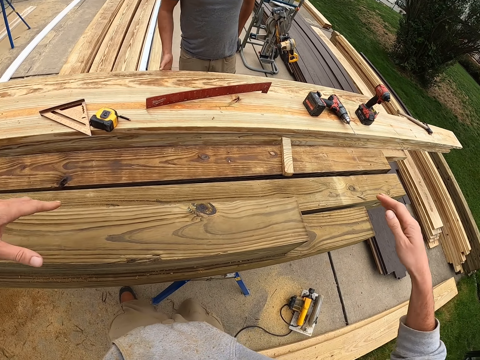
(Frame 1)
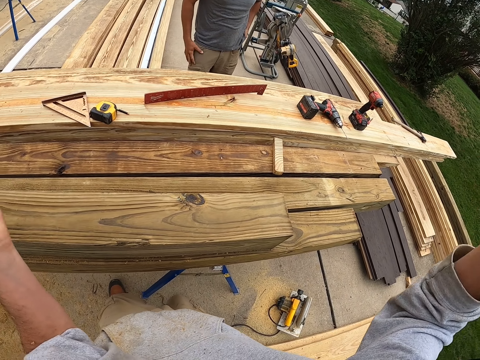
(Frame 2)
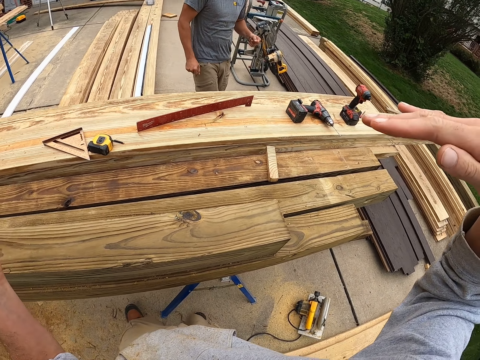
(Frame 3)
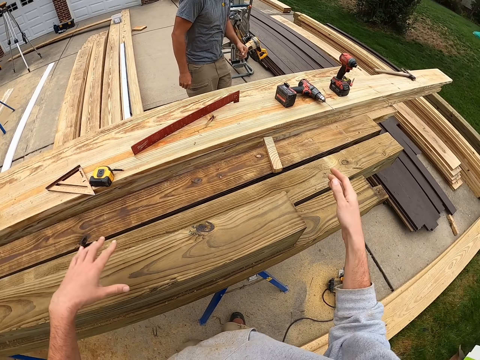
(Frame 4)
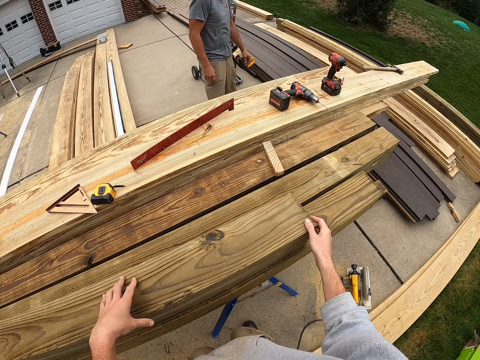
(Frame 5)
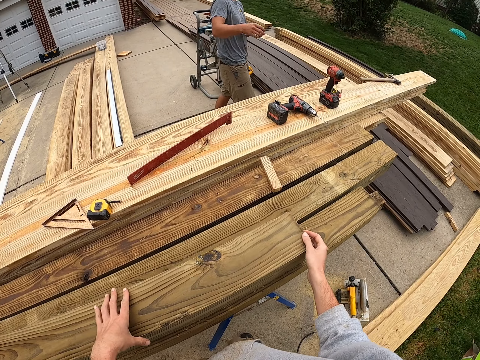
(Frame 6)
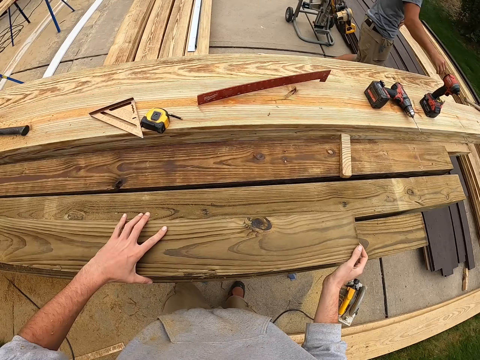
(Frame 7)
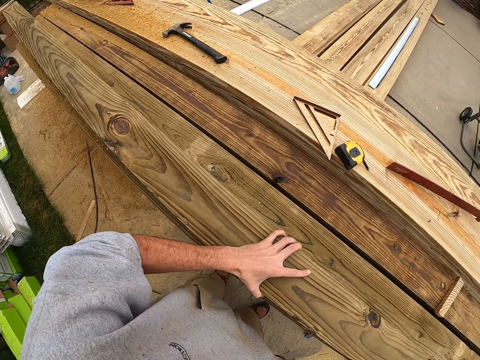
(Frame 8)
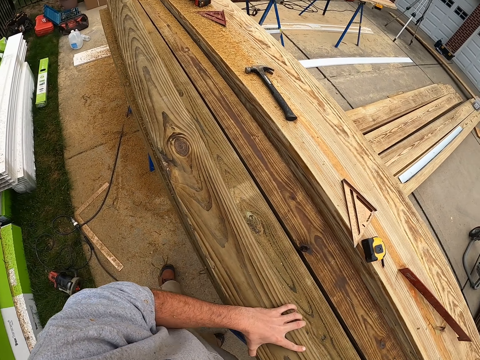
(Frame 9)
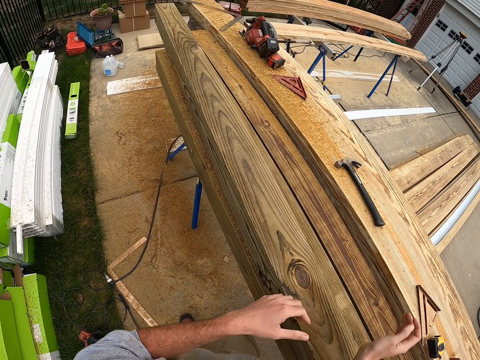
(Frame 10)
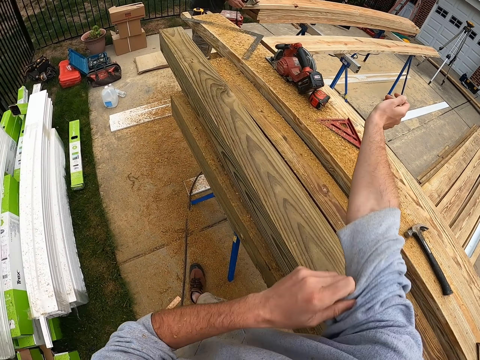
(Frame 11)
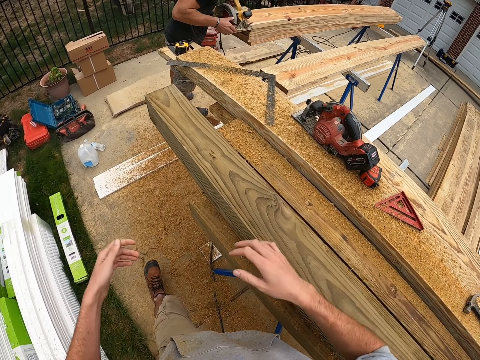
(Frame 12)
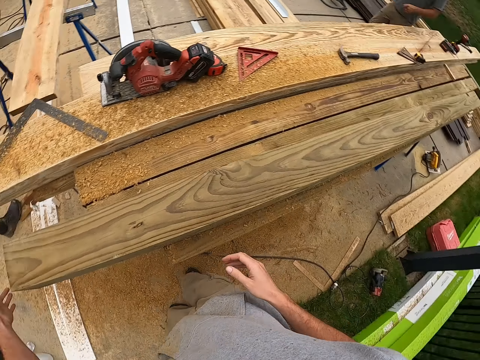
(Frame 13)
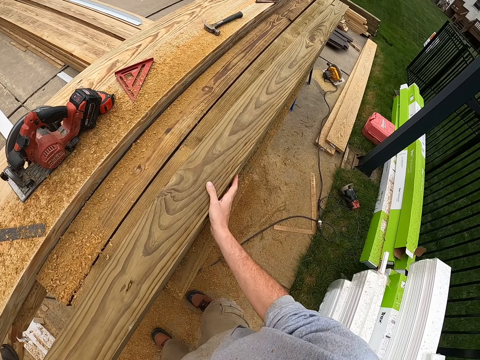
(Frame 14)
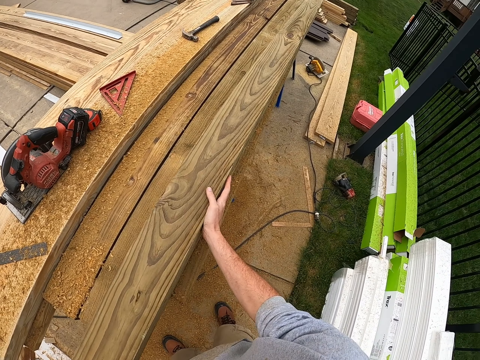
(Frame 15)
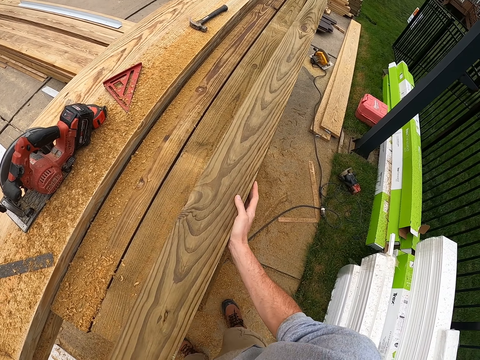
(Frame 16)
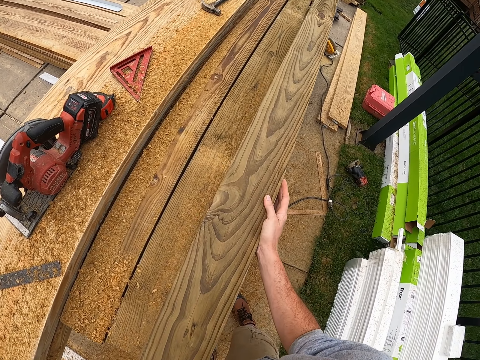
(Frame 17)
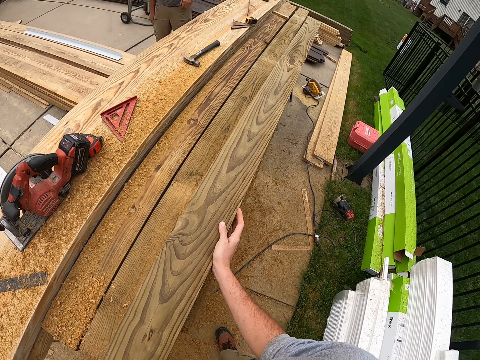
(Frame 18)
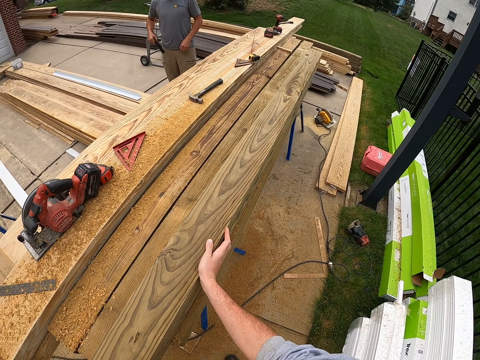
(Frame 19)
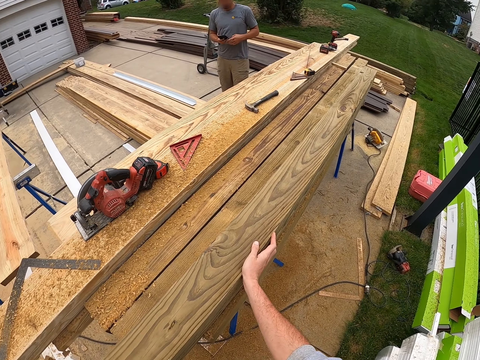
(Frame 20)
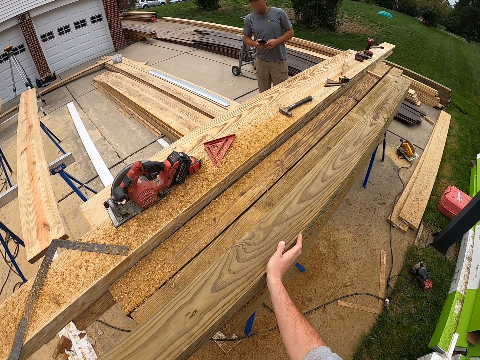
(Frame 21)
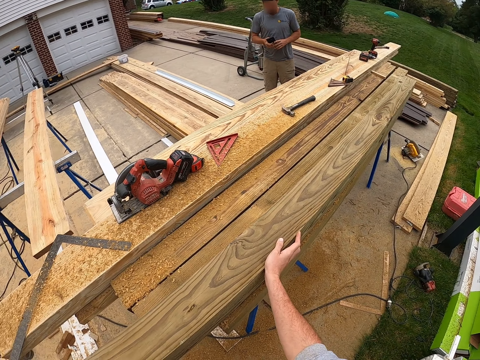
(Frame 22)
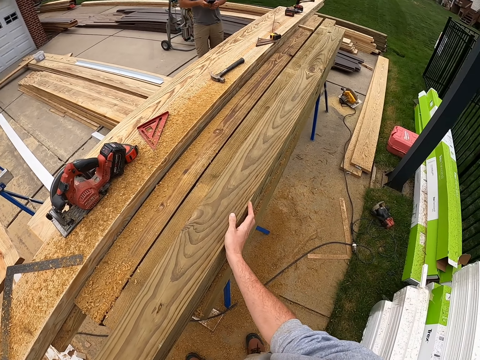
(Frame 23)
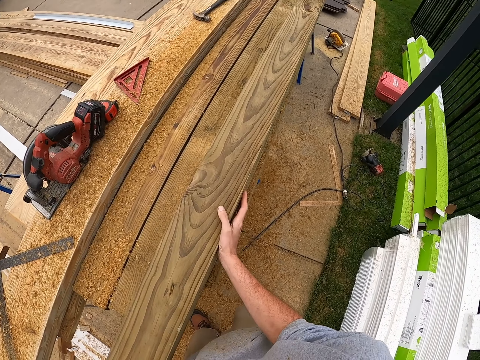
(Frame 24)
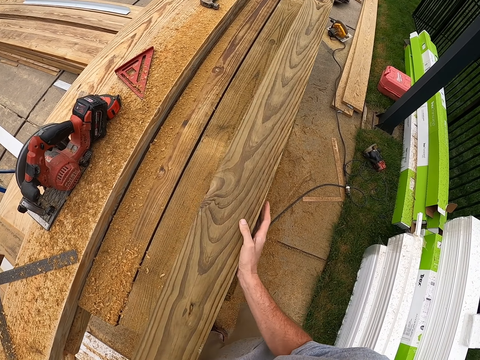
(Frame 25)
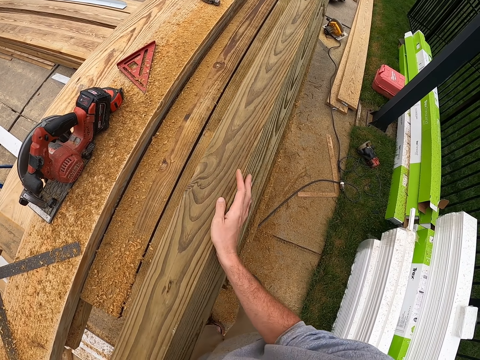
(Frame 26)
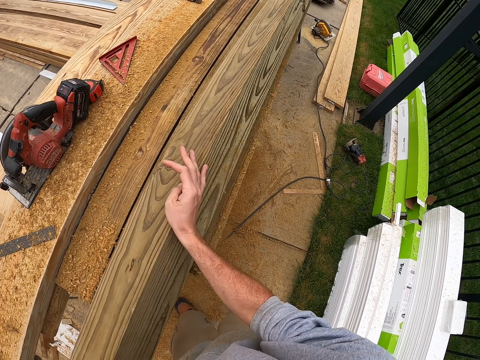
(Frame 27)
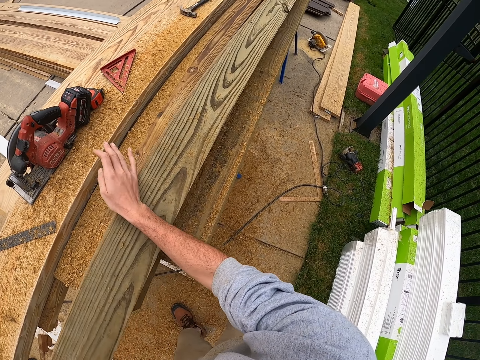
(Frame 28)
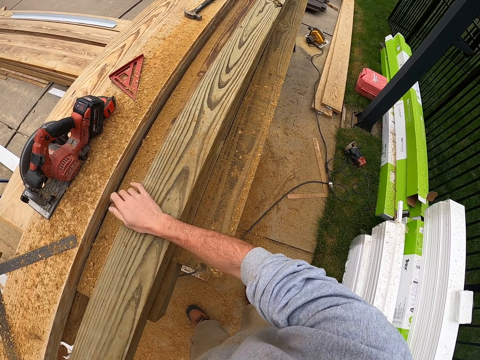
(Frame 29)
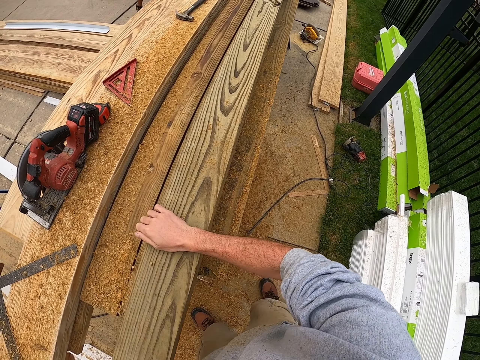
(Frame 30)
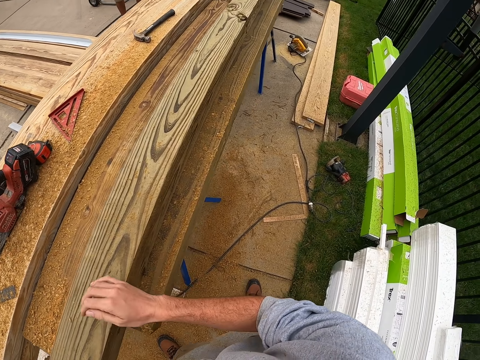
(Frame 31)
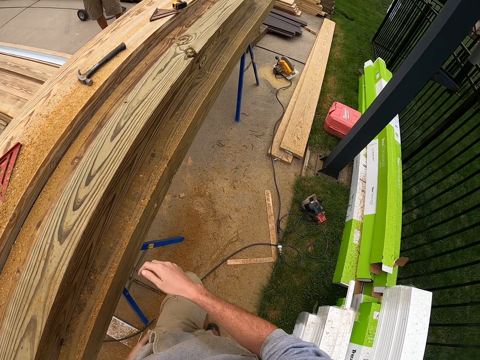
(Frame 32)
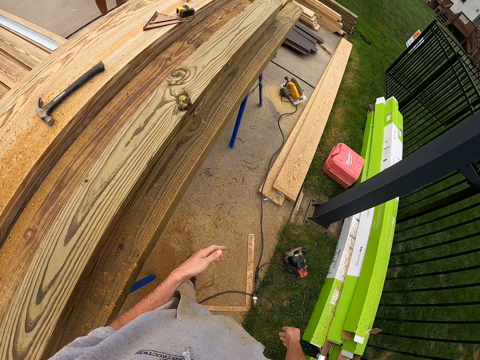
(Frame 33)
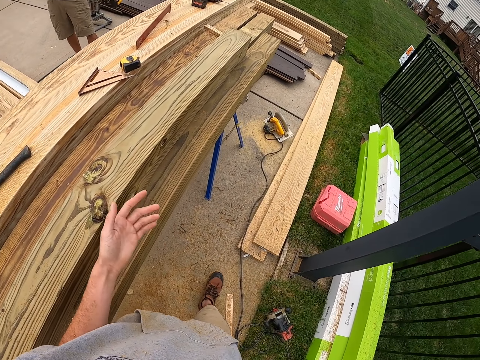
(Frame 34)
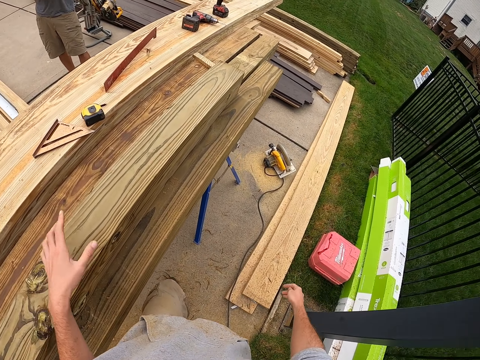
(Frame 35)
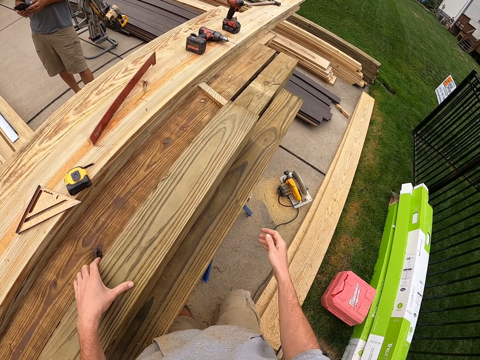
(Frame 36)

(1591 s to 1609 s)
The camera wearer interacts with a man. He turns the piece of lumber with his hands.

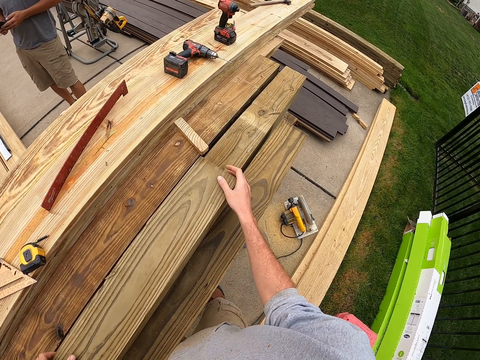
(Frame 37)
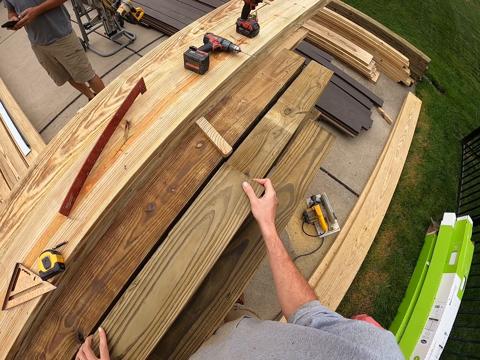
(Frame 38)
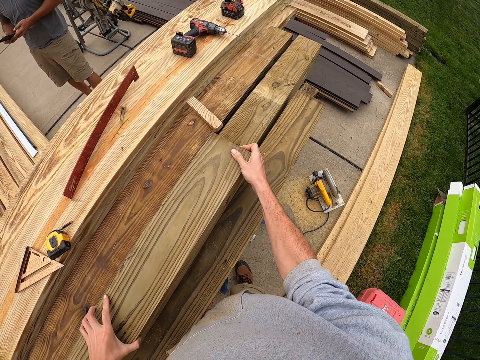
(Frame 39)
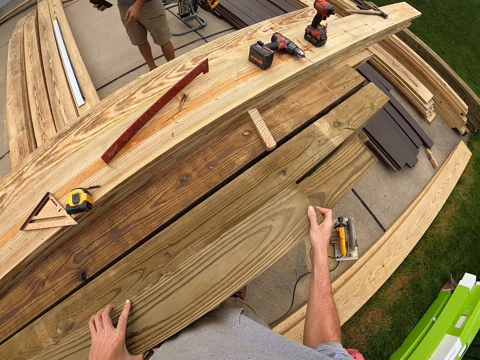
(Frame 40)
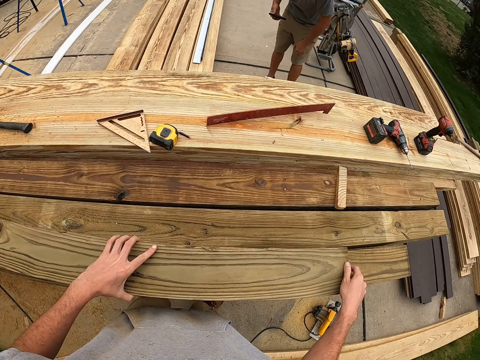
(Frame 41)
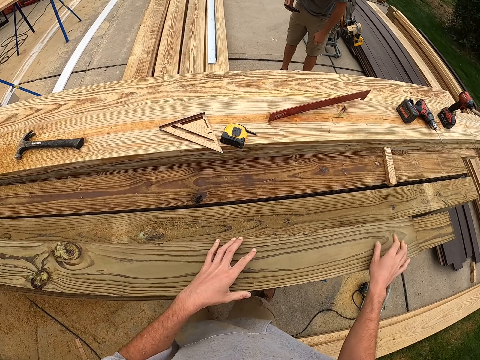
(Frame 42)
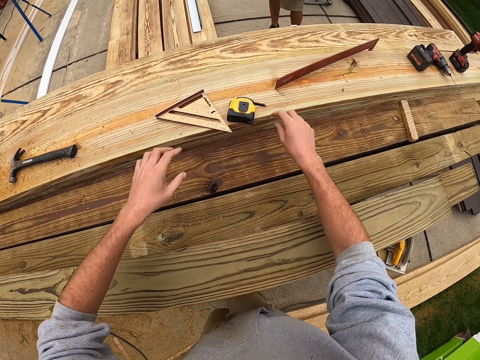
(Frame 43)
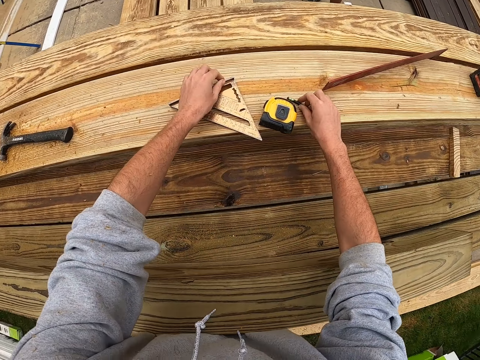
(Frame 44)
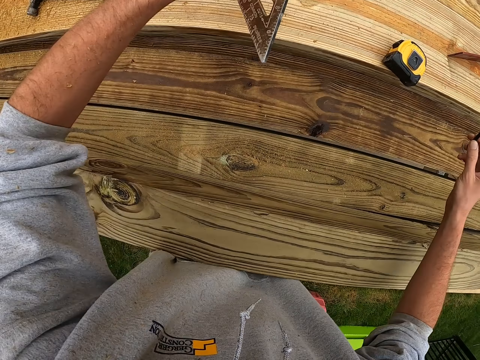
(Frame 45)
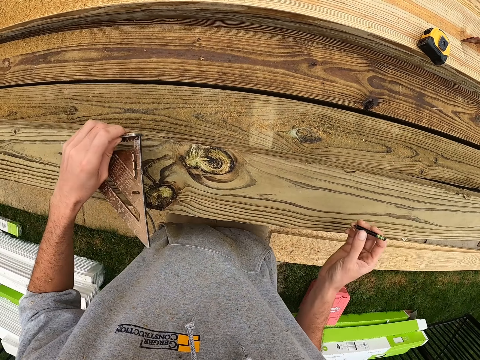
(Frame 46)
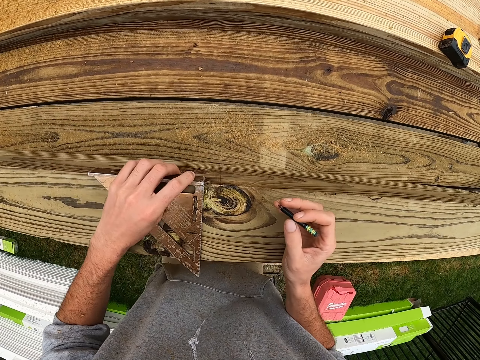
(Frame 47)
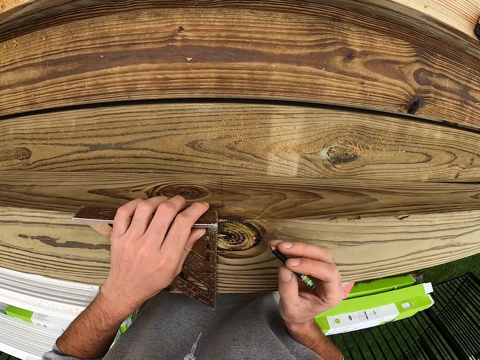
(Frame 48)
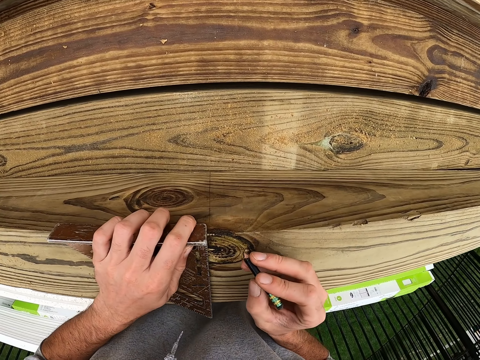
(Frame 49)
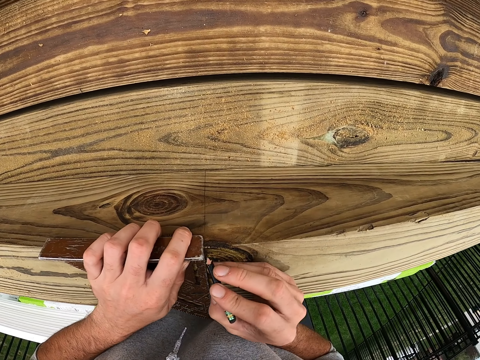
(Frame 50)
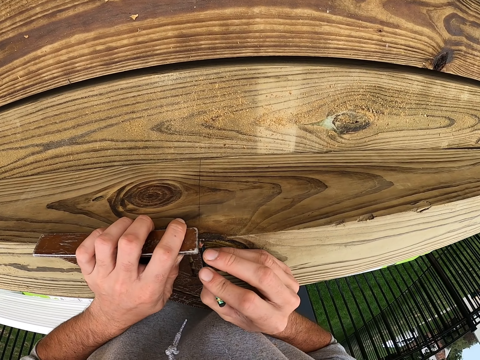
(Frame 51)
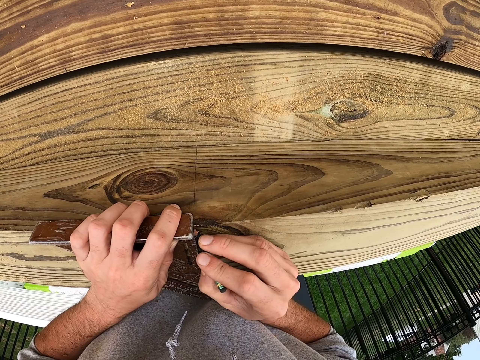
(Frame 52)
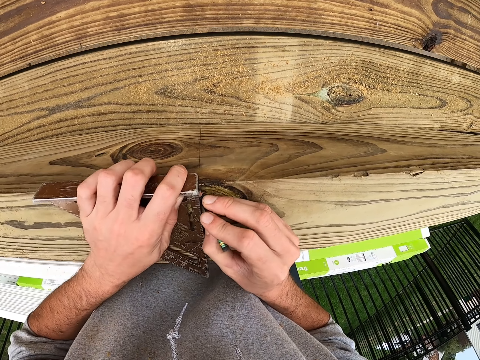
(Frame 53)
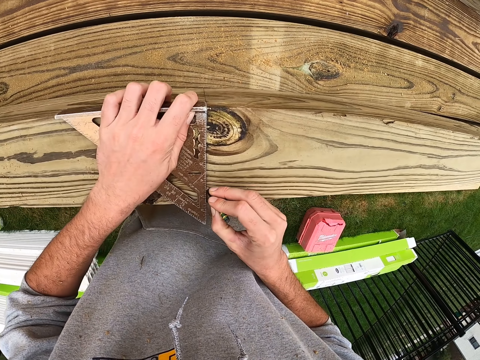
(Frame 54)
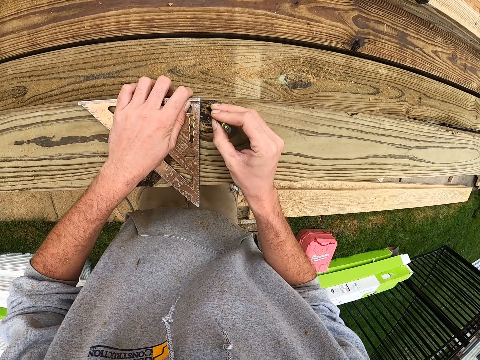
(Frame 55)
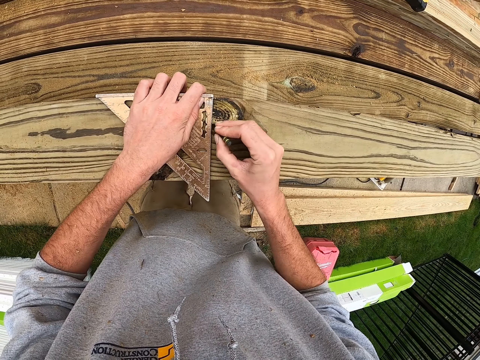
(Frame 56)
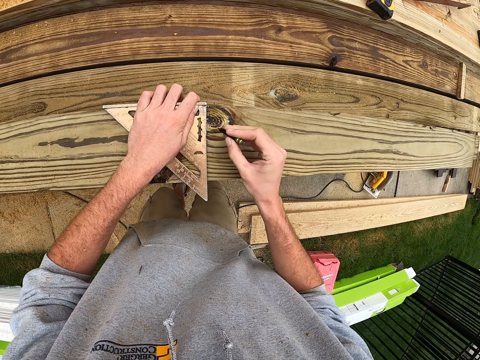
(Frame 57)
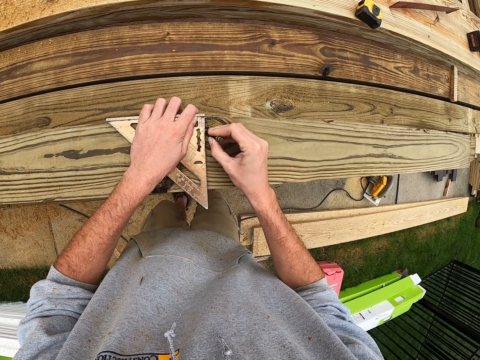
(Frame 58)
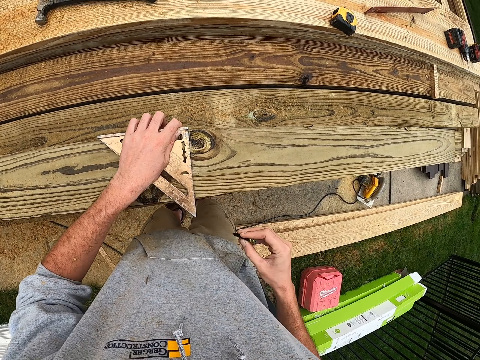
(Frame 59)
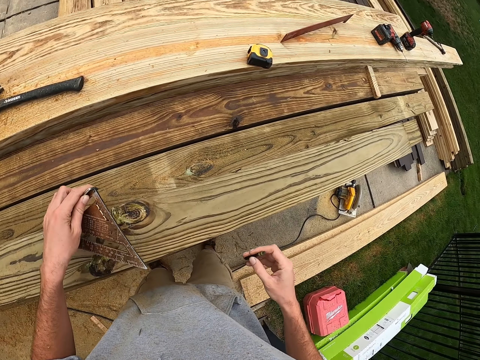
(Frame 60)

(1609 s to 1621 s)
The camera wearer picks up the aluminum alloy triangular ruler with his left hand. He marks the piece of lumber with a pen.
